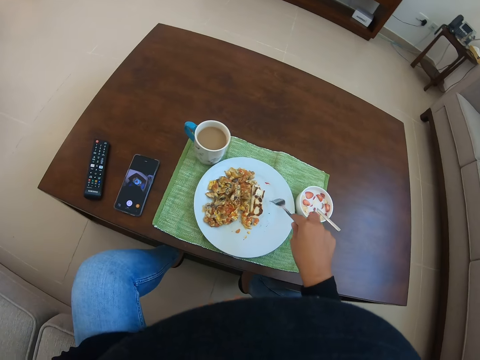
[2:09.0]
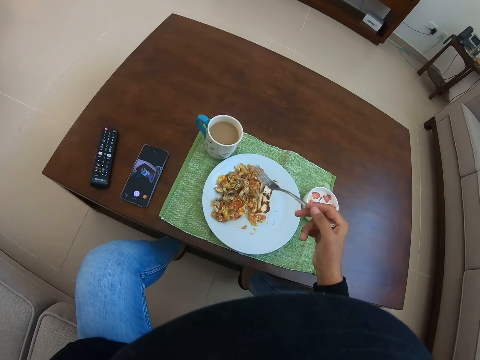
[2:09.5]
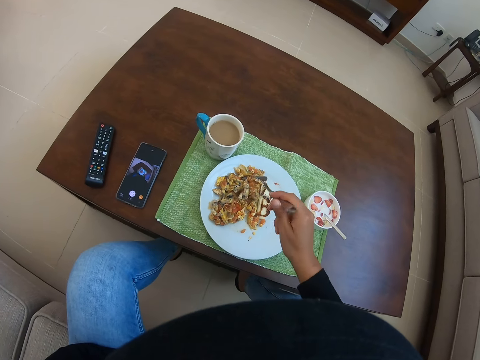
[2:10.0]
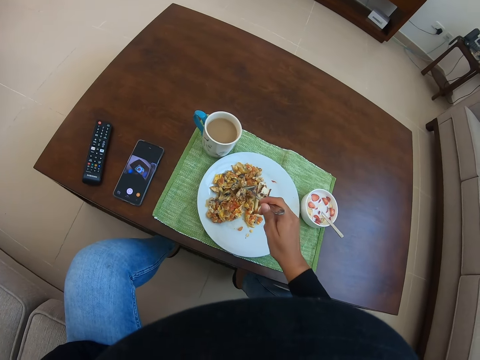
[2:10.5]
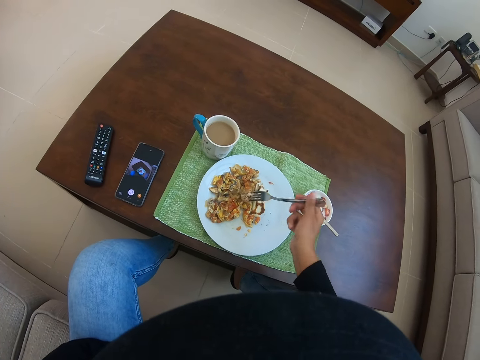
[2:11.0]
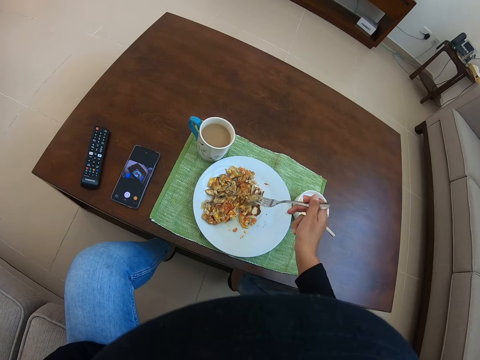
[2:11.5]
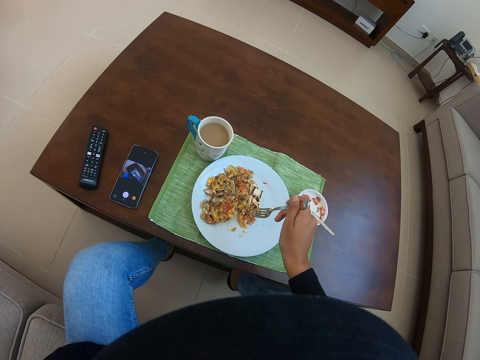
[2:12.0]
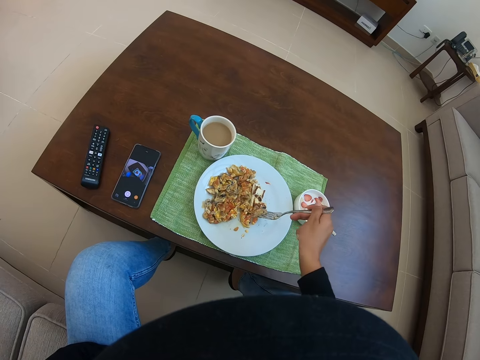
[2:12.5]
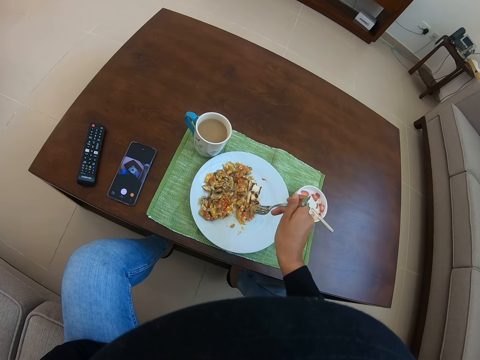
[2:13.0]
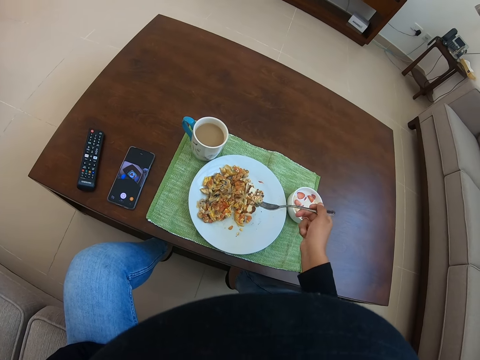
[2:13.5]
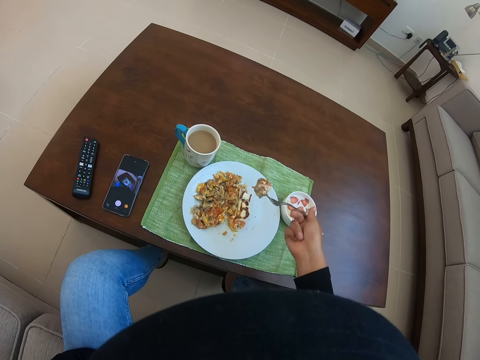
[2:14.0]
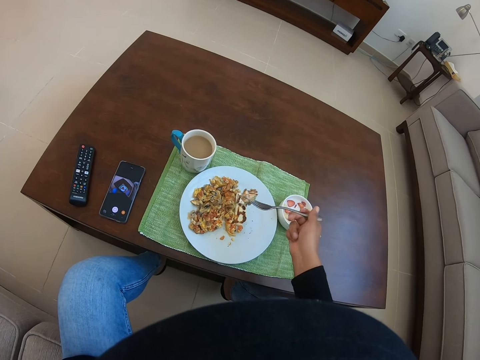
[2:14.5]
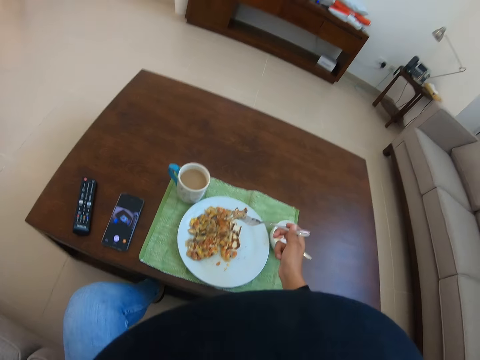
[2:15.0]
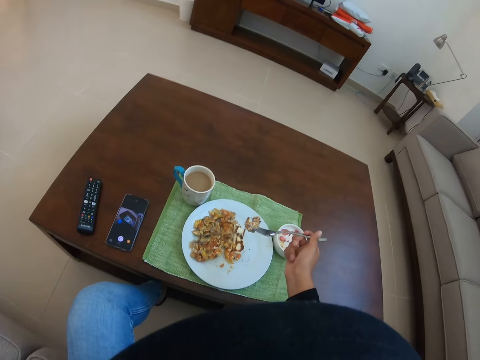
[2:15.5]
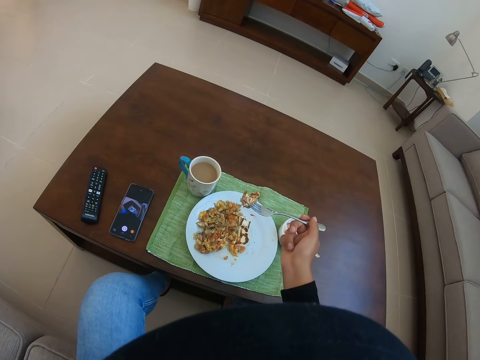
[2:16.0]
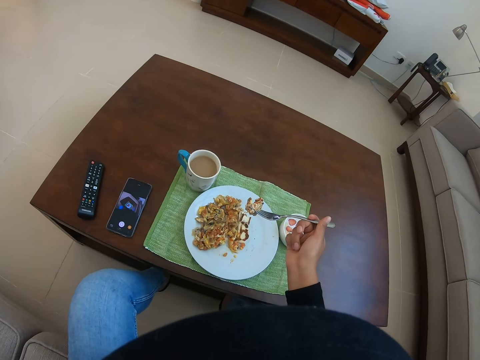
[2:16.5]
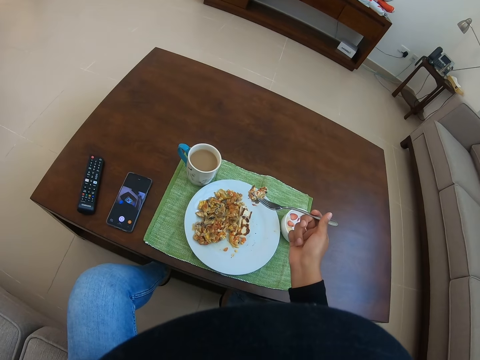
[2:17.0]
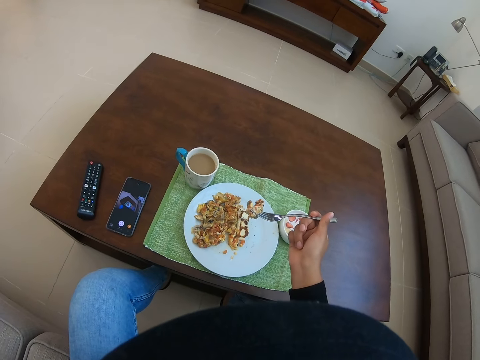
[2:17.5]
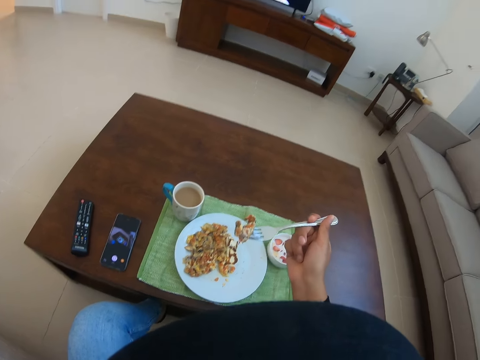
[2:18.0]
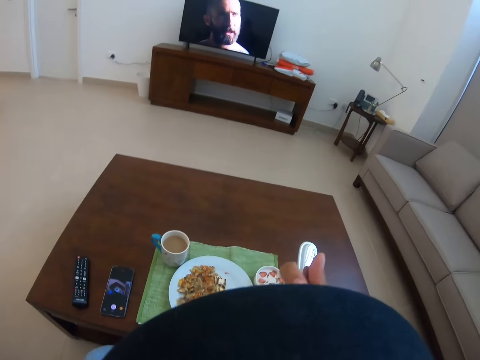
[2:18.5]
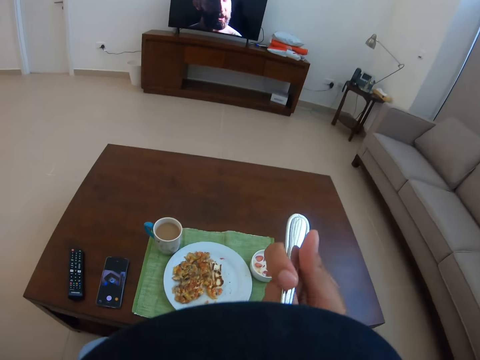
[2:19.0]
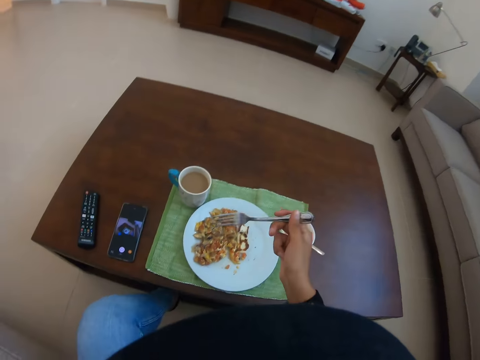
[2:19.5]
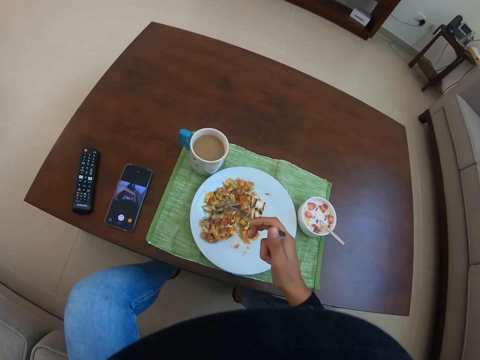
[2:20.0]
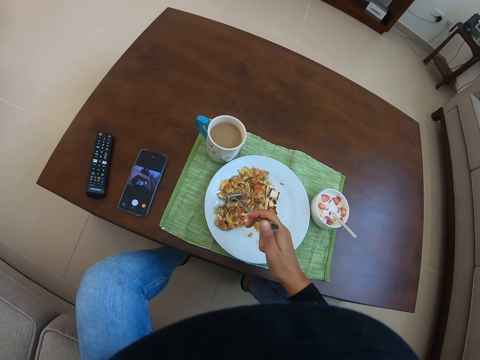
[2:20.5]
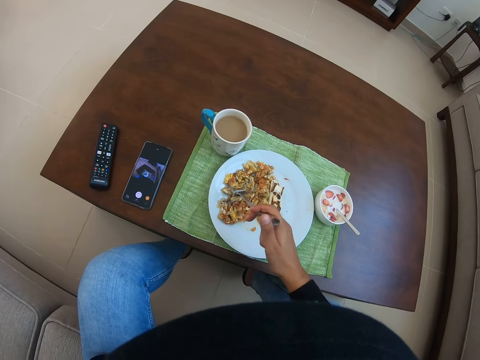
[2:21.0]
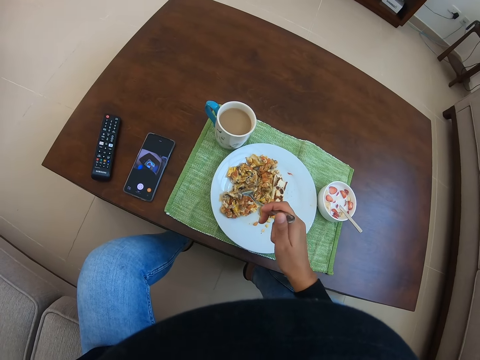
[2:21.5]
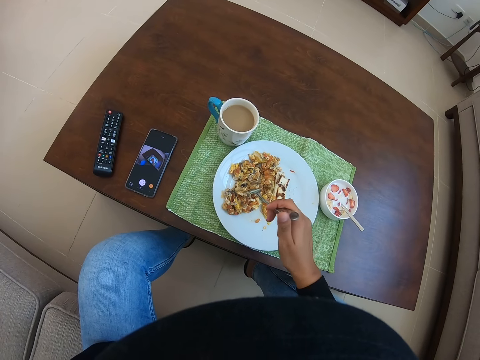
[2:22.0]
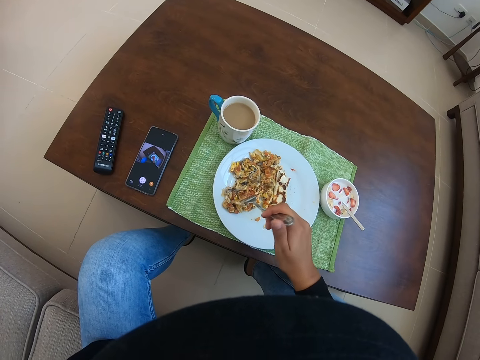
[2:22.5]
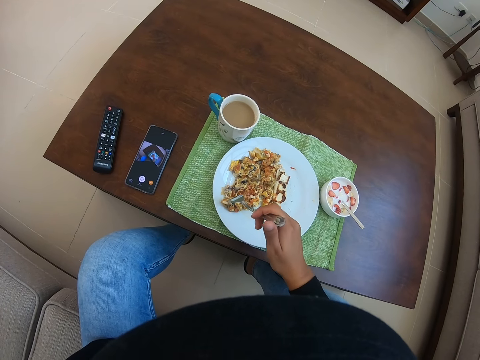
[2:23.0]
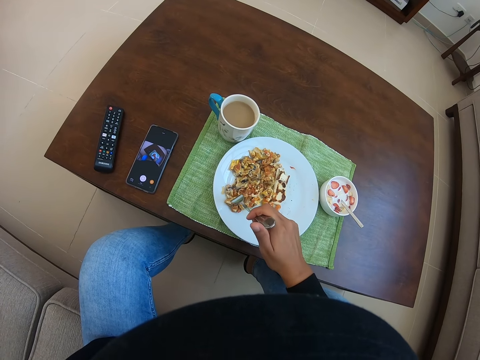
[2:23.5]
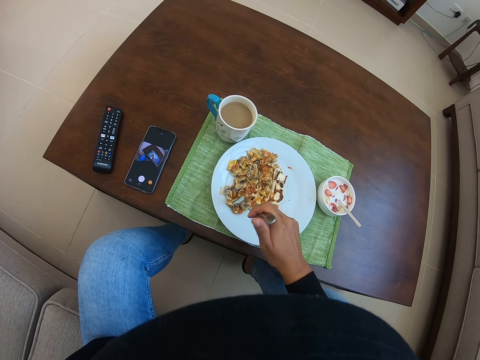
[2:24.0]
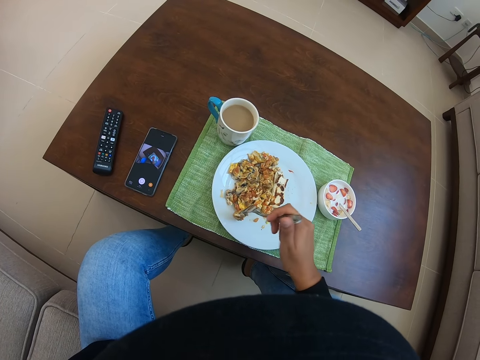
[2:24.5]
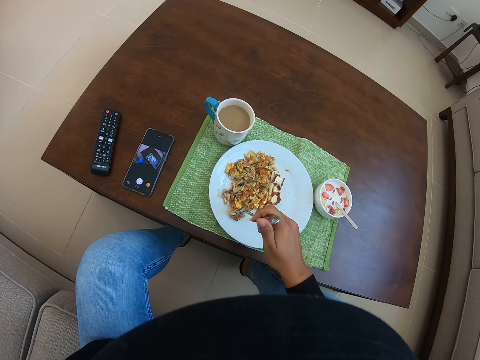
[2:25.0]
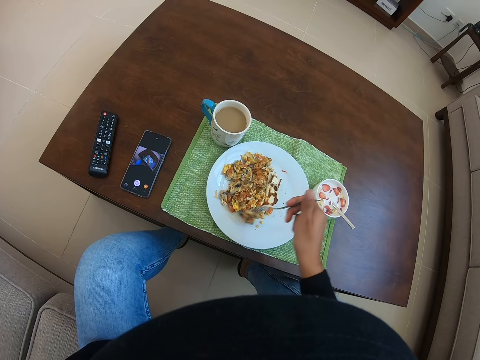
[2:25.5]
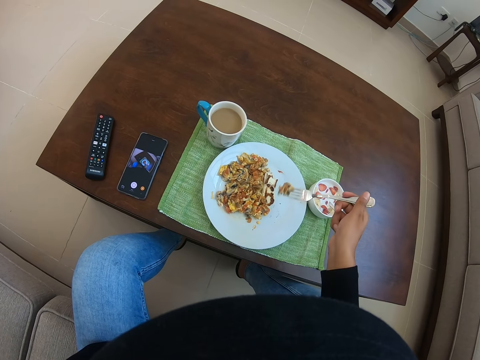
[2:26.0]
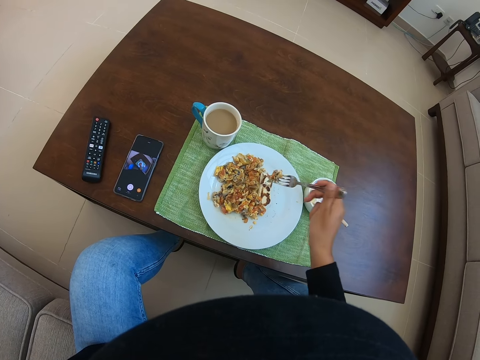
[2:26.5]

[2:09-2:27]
The camera wearer picks something with the fork. They eat something. They pick something with the fork.

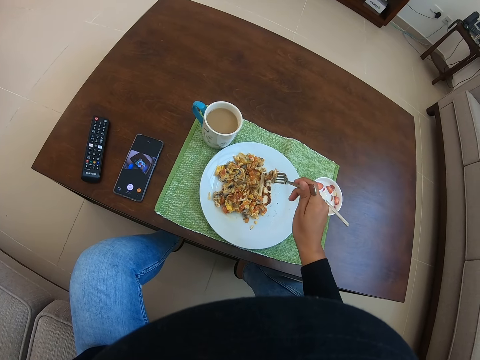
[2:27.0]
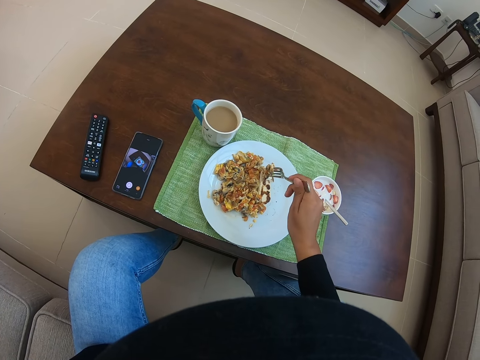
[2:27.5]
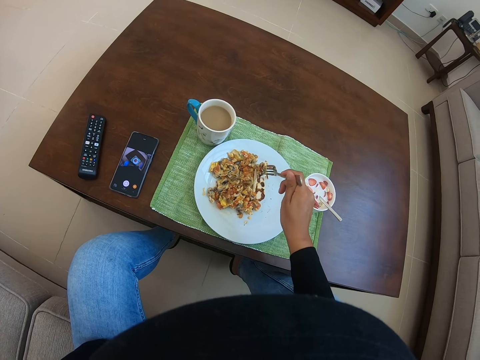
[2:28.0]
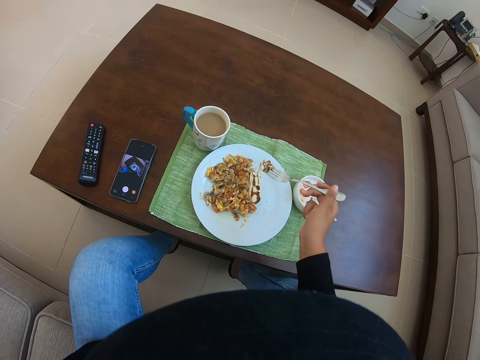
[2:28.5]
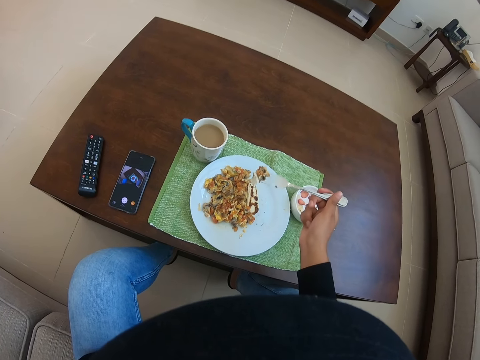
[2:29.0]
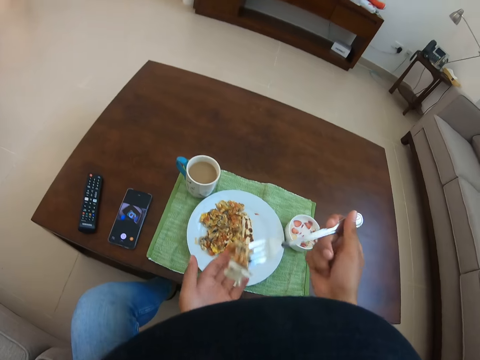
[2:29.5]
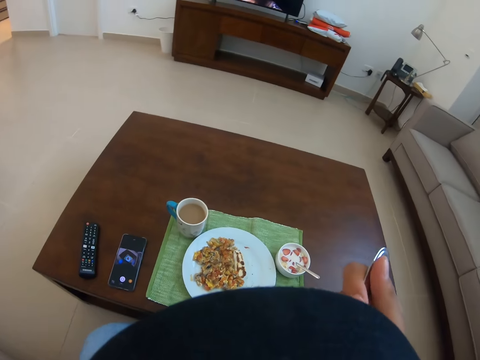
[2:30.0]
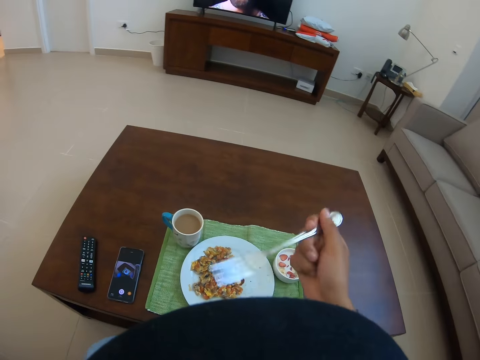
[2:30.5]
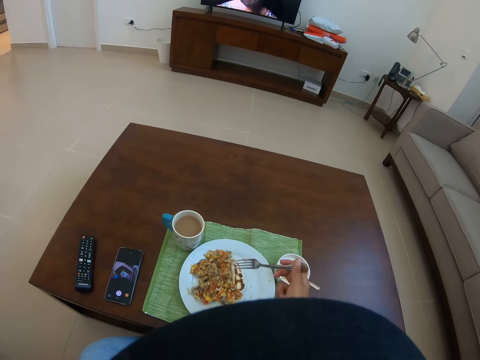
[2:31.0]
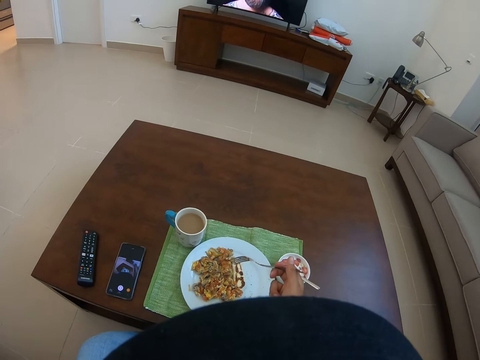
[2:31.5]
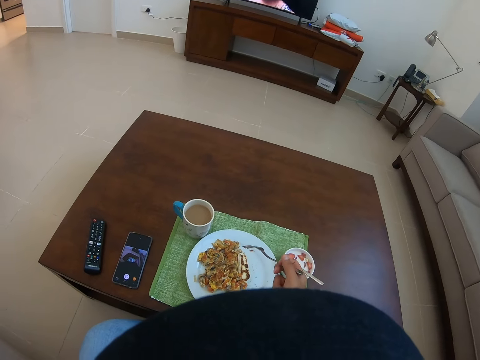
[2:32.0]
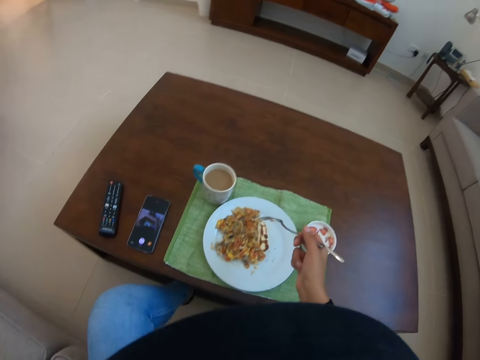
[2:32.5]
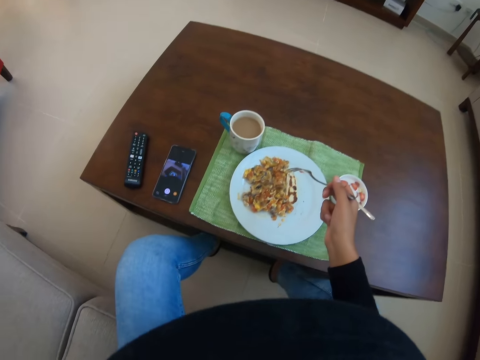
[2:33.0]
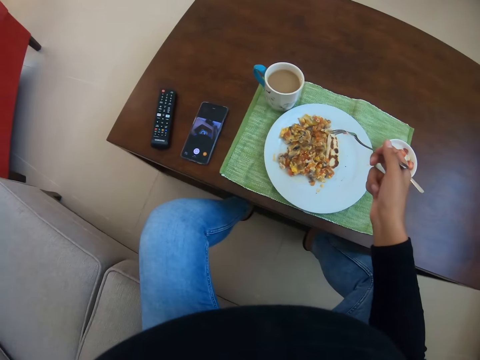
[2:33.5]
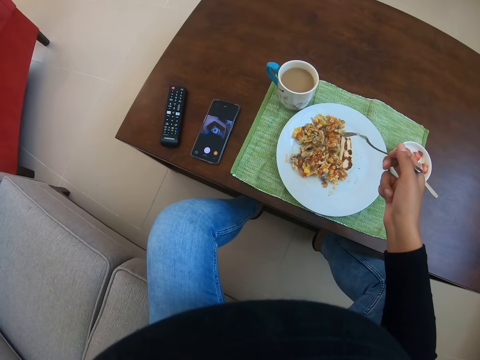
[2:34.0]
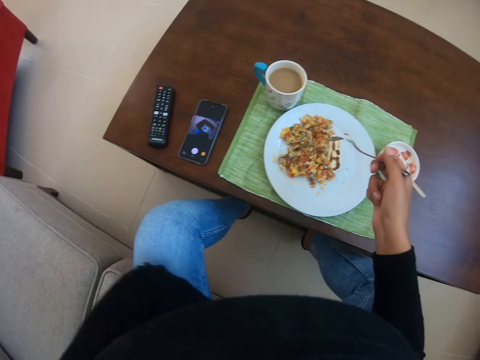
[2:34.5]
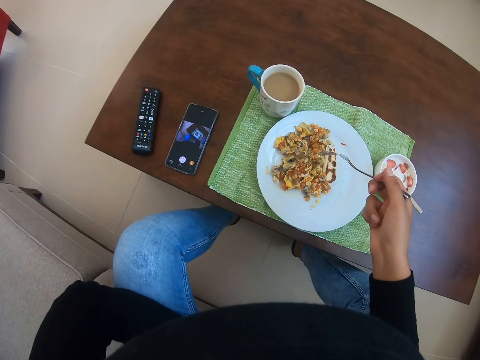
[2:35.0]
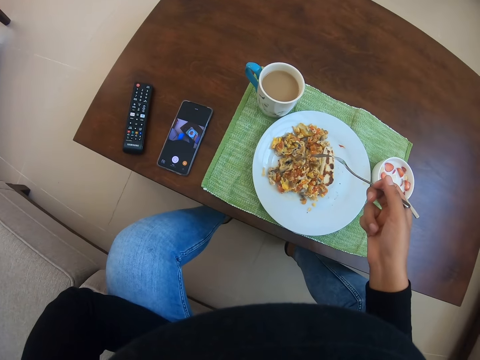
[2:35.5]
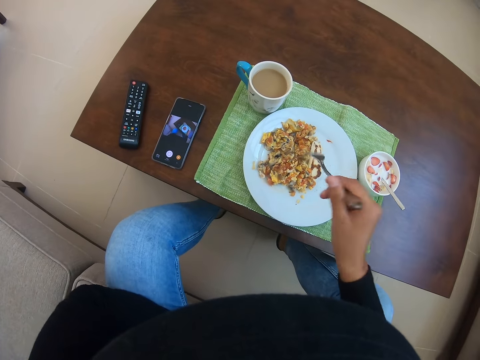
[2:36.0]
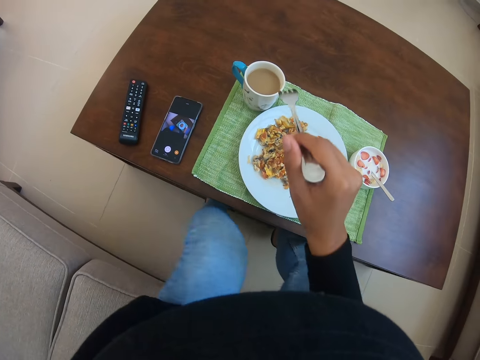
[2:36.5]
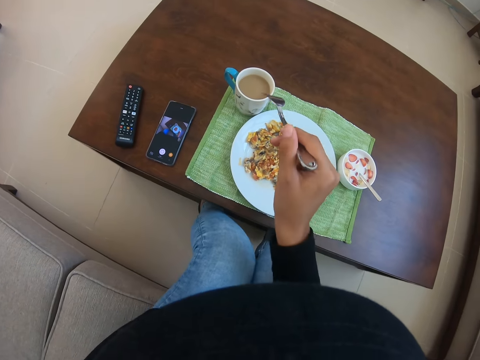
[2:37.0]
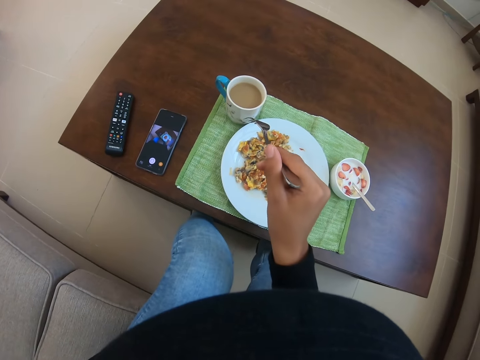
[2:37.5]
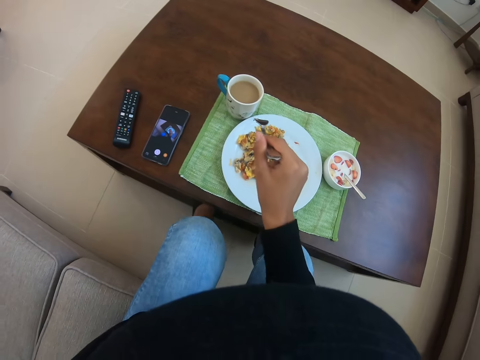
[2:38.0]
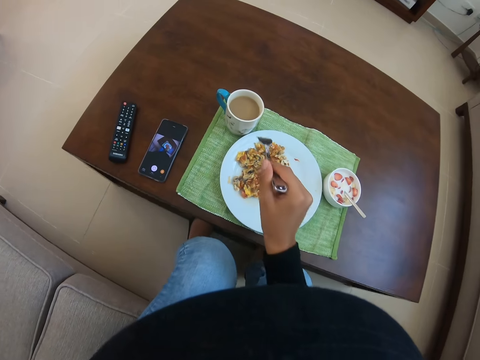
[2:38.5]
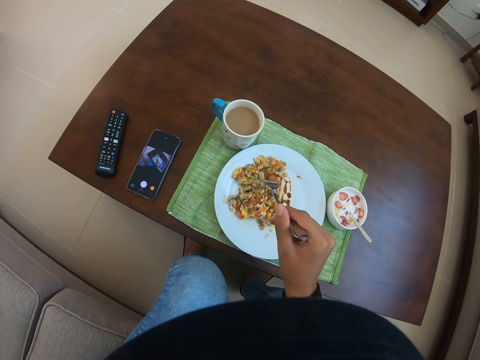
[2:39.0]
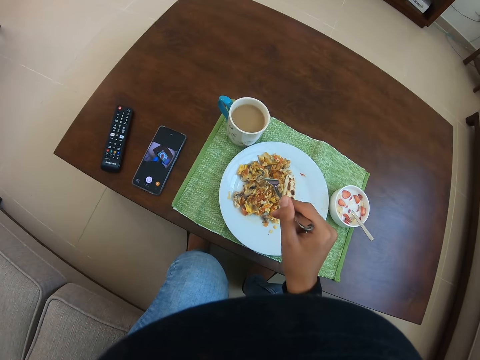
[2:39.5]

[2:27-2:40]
The camera wearer eats something. They pick something with the fork and hold the fork.
